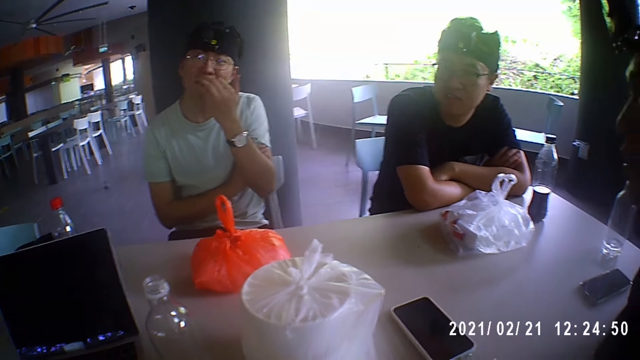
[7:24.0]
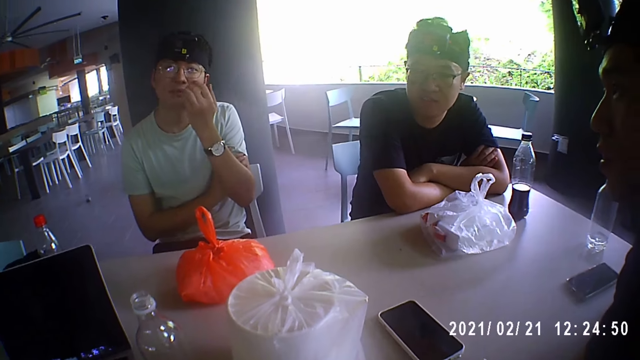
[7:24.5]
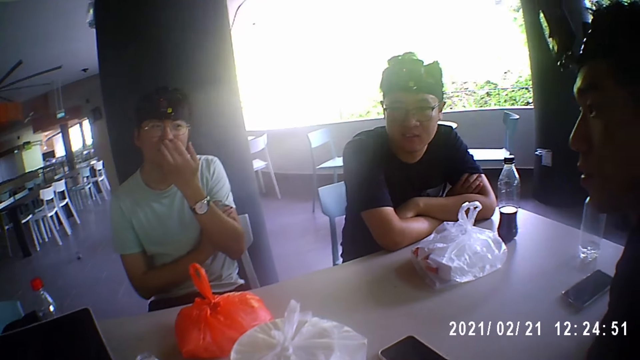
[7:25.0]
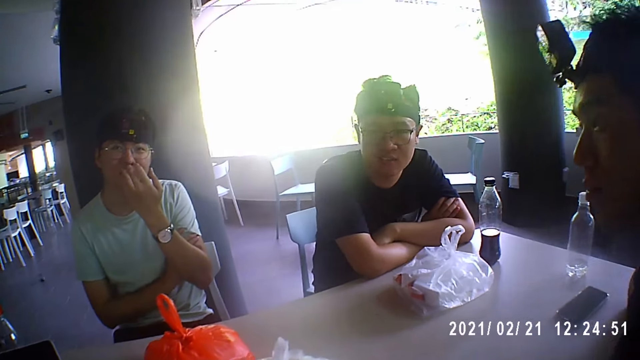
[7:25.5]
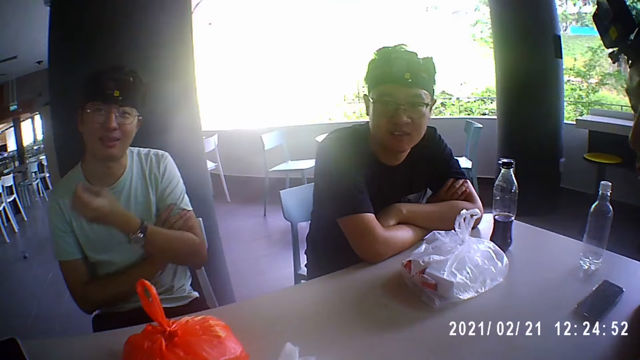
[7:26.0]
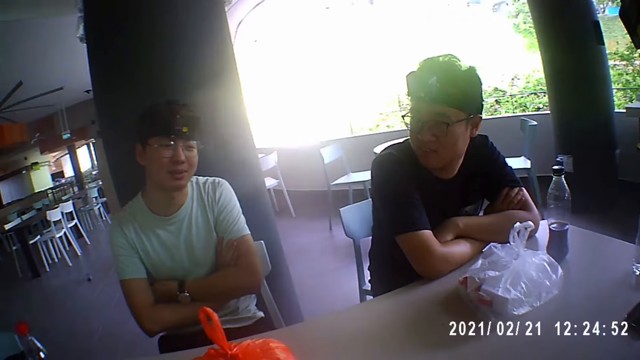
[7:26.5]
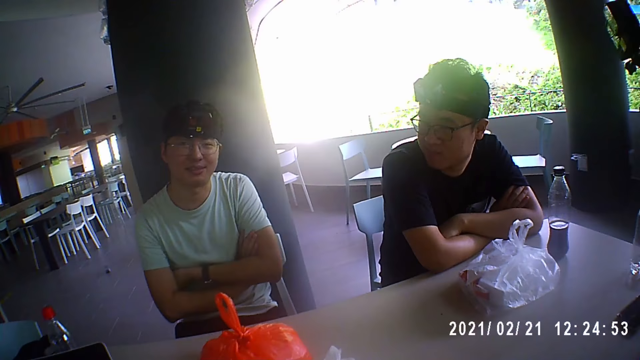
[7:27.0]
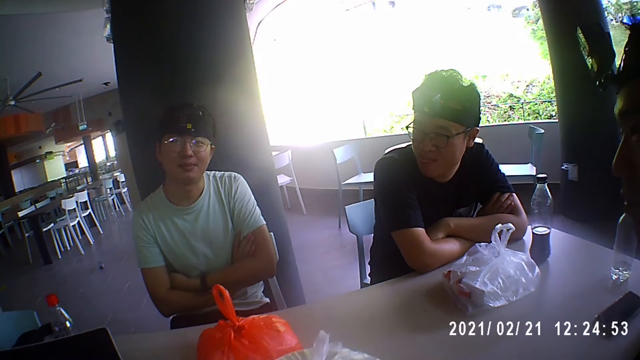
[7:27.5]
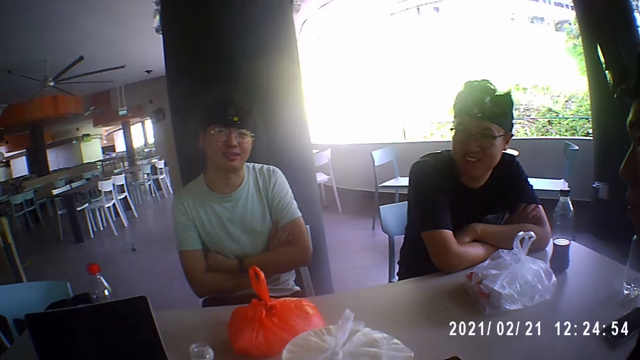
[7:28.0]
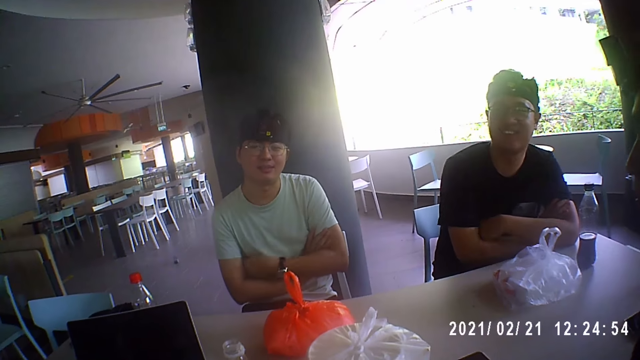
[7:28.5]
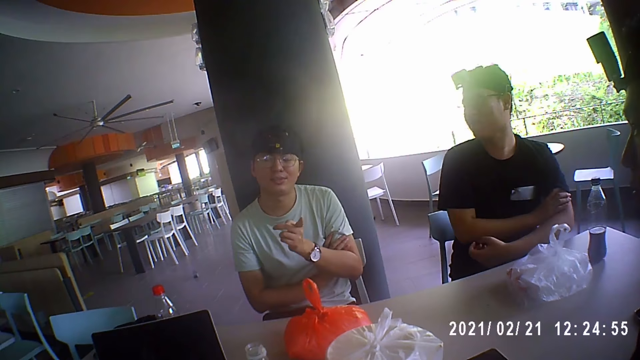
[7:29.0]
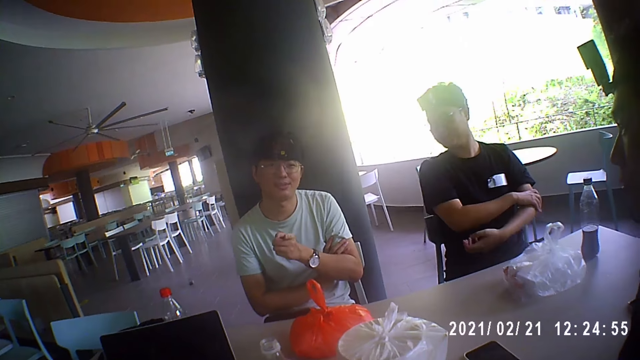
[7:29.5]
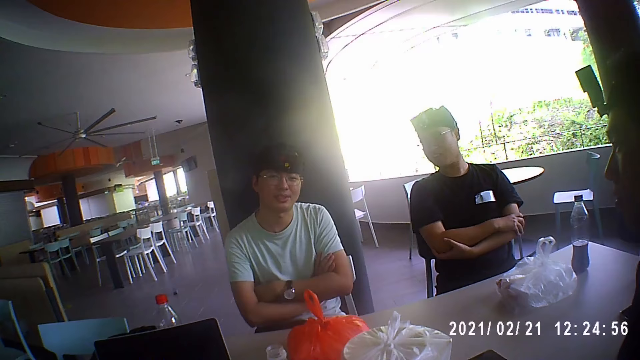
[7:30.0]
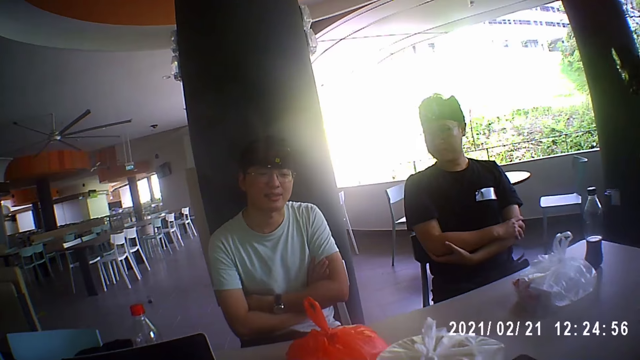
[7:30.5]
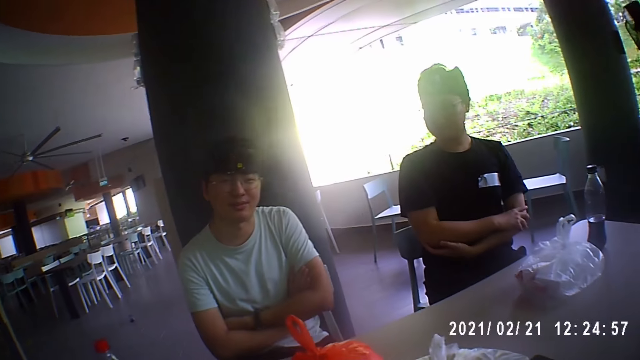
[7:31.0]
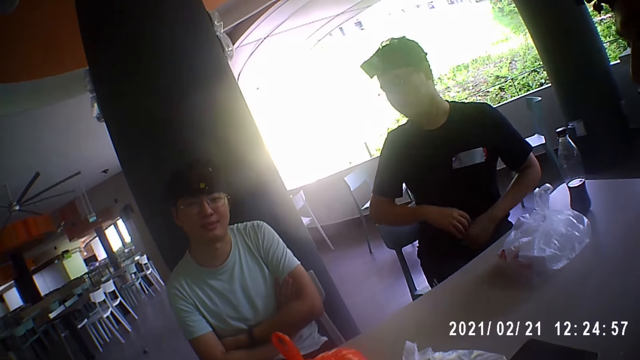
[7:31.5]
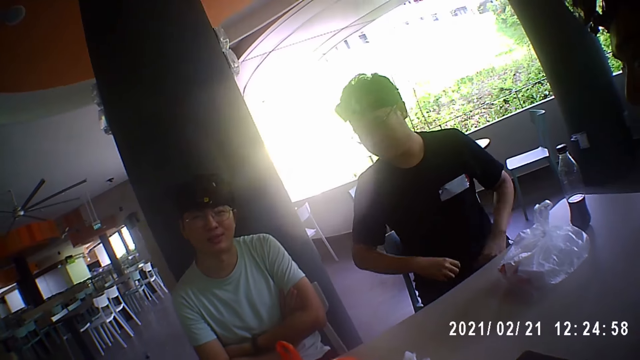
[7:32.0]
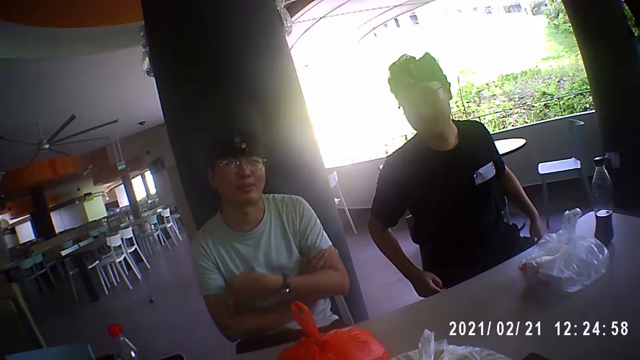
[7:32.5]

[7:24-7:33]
The camera wearer looks at a person. The man folds his hand. The camera wearer interacts with the man. Another man removes his hands from the table. The first man gesticulates with his left hand. He points his hand and folds his hand.

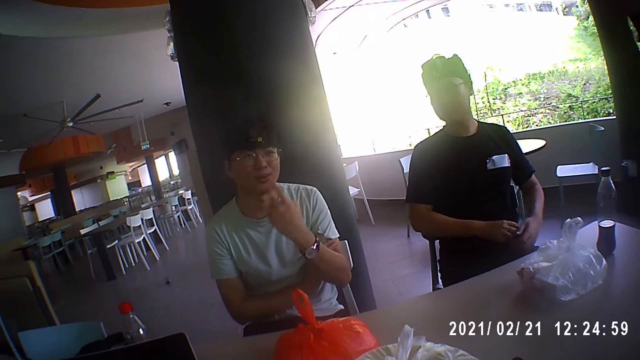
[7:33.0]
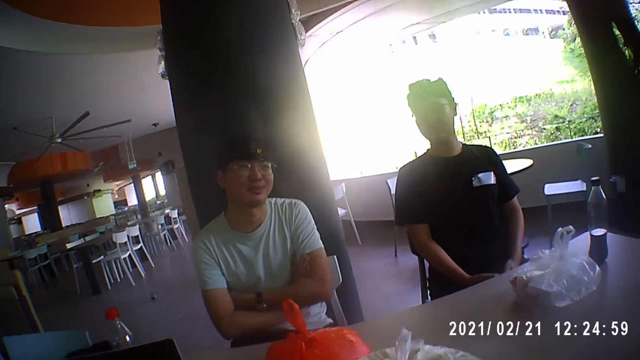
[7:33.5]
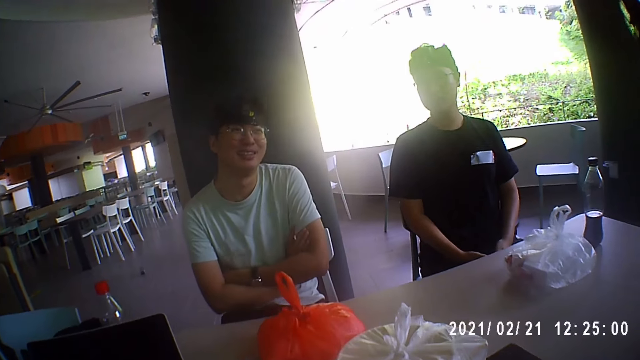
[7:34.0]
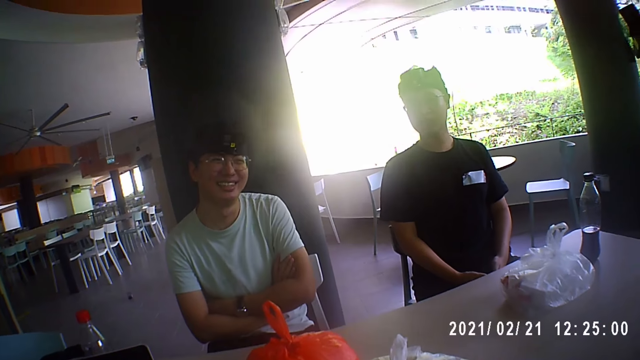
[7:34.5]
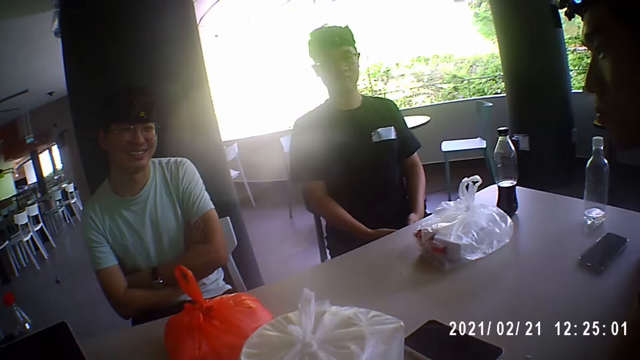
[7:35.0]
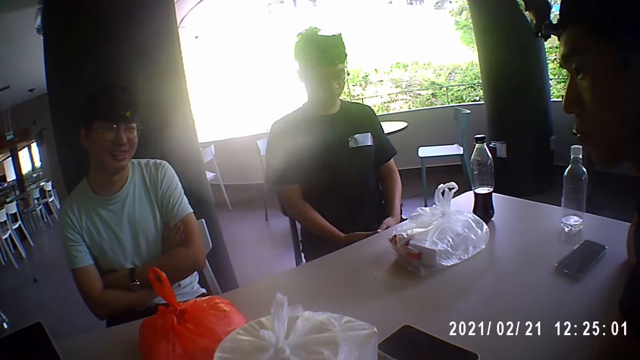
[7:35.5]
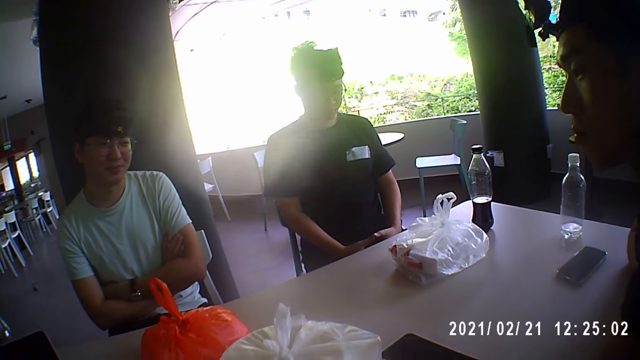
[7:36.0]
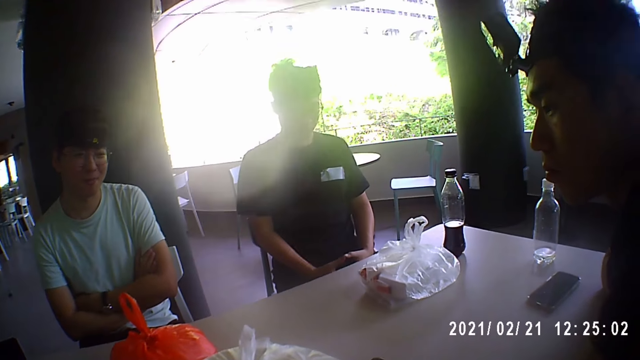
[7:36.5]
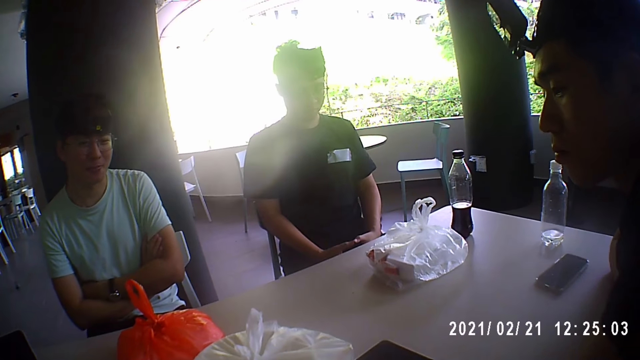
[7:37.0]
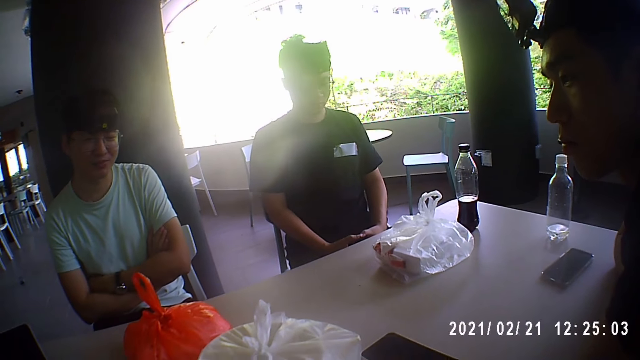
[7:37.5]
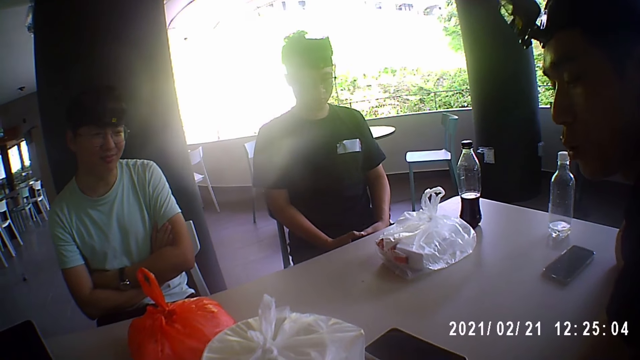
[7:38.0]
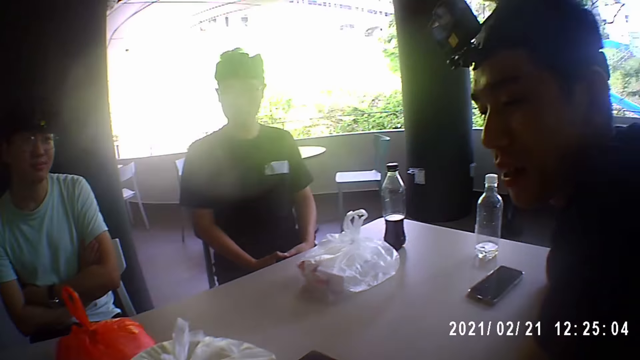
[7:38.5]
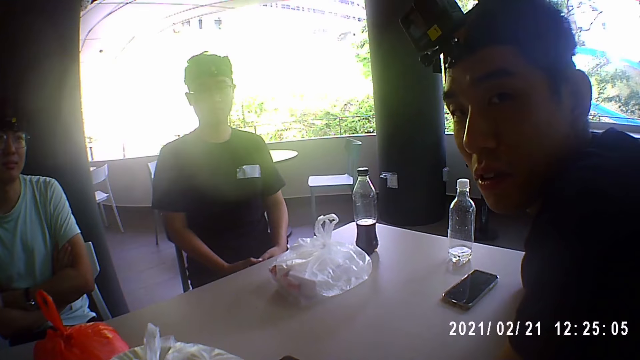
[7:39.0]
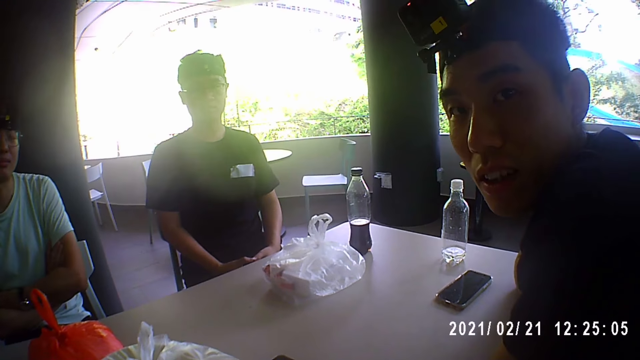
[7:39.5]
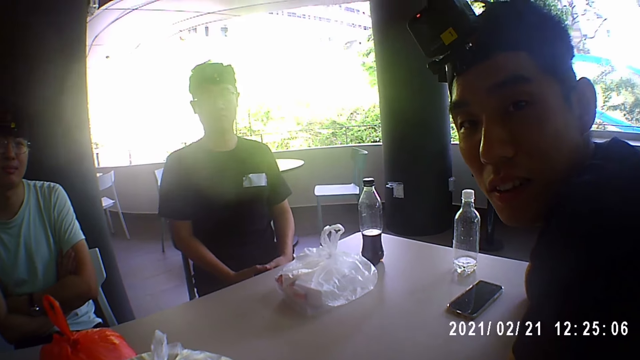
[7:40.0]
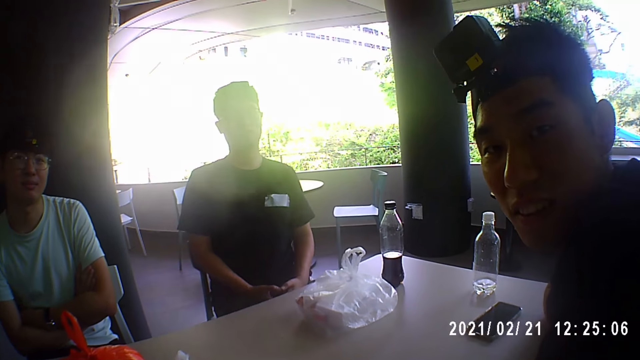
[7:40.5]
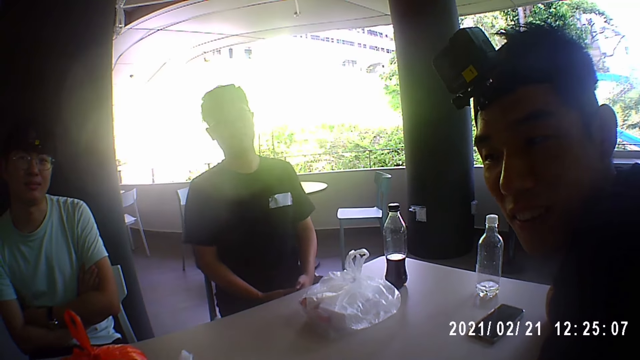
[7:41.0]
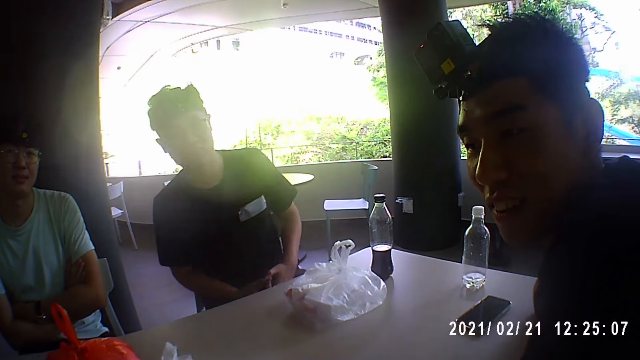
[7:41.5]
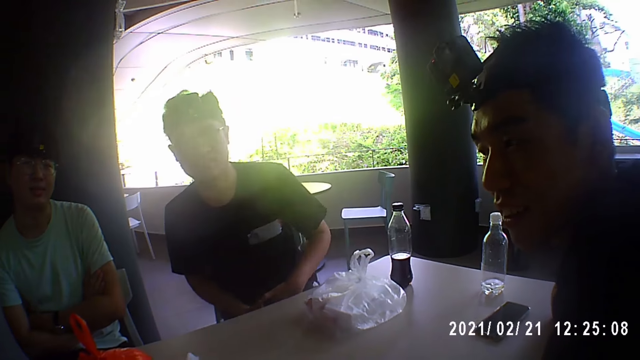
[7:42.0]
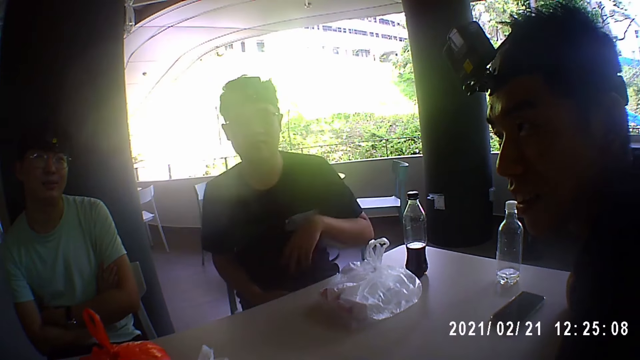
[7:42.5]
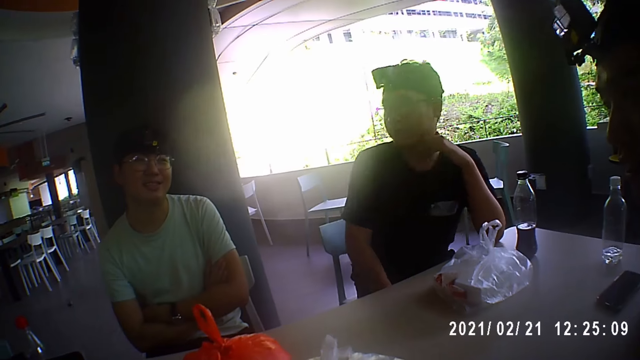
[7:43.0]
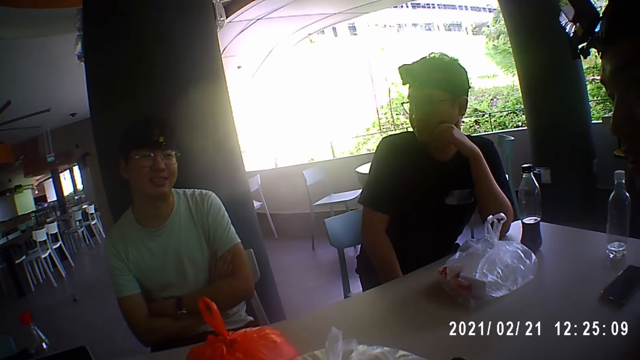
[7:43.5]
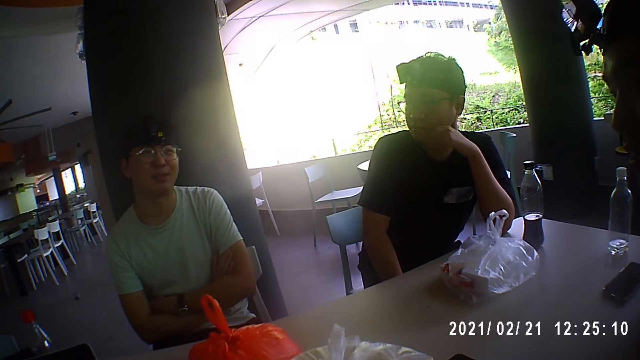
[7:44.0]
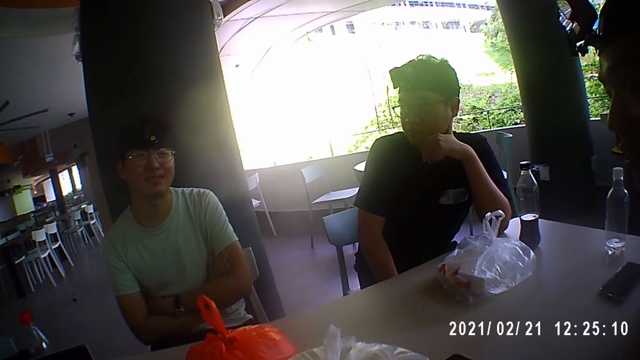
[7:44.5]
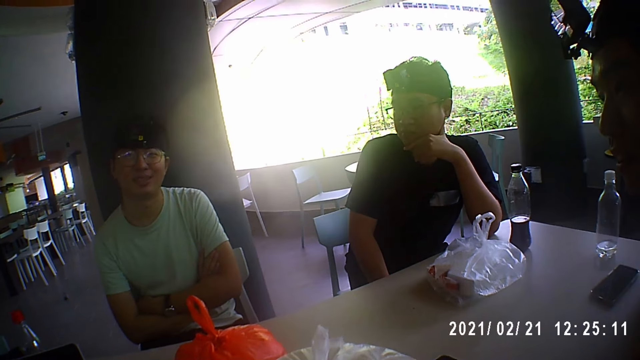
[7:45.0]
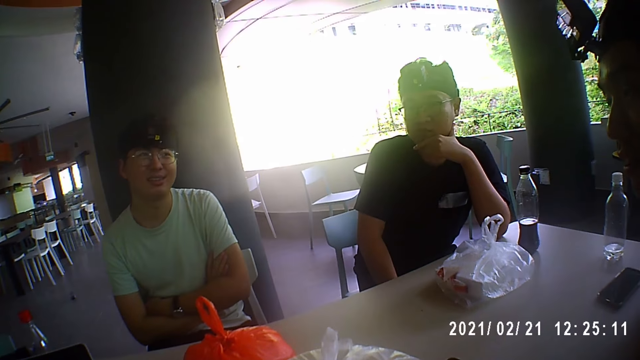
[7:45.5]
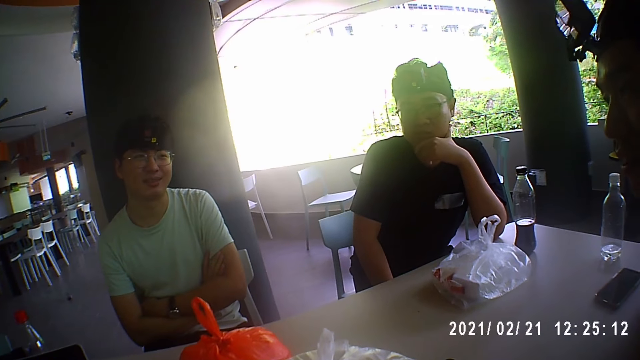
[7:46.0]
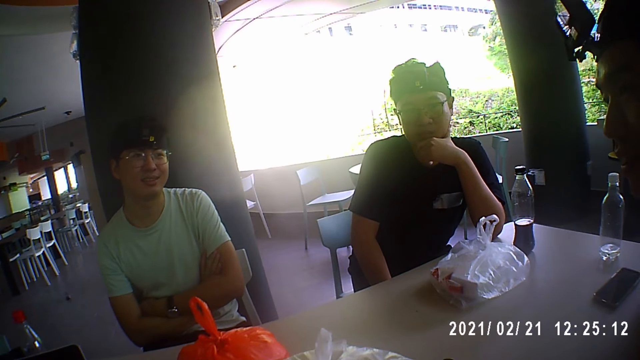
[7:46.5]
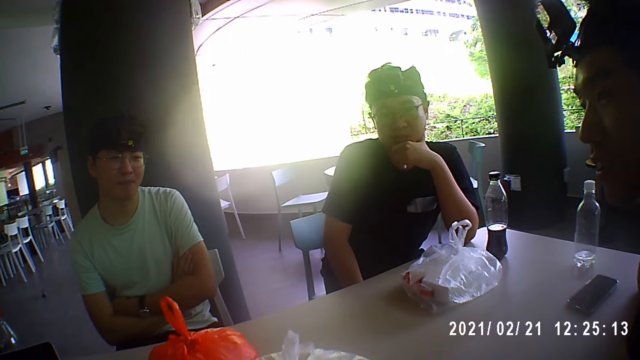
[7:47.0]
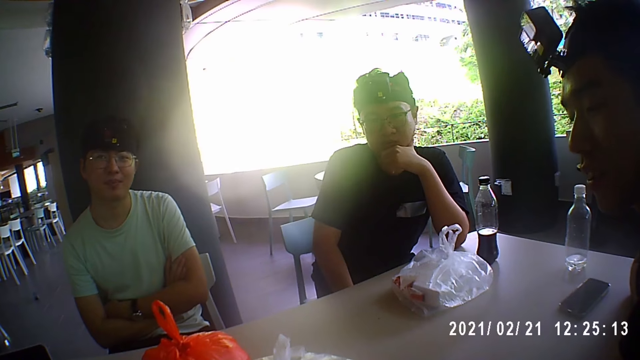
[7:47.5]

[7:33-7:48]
The man points his hand. The camera wearer interacts with the man. Another person nods their head and interacts with the camera wearer. Another man places his left hand on the table and places his left hand on his face. The first man interacts with the camera wearer.
